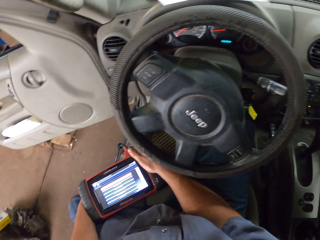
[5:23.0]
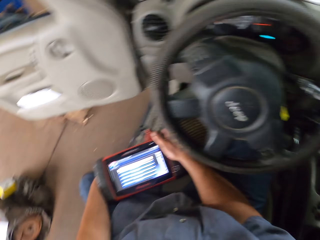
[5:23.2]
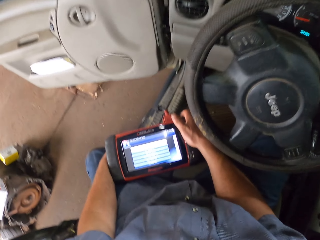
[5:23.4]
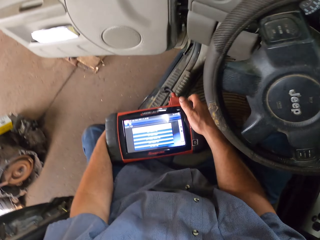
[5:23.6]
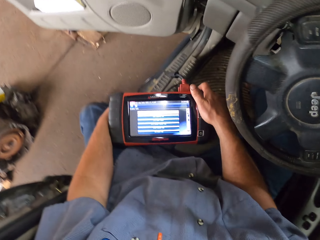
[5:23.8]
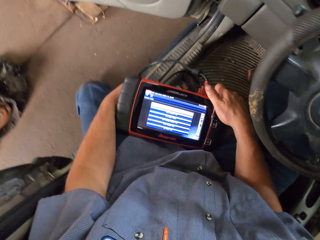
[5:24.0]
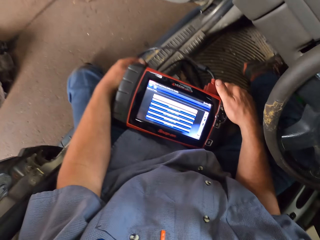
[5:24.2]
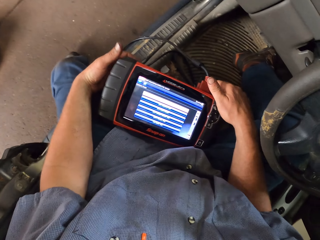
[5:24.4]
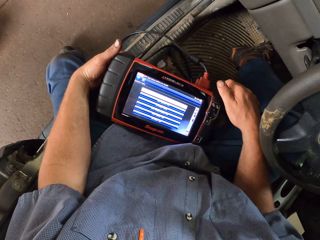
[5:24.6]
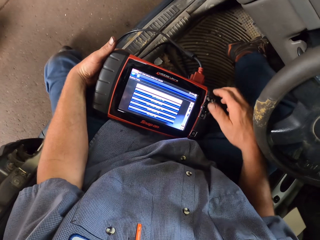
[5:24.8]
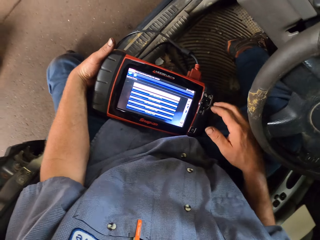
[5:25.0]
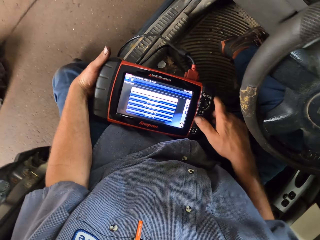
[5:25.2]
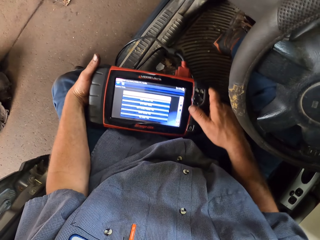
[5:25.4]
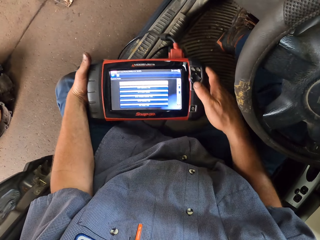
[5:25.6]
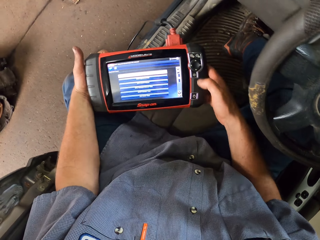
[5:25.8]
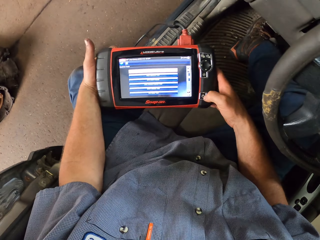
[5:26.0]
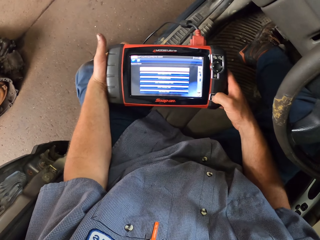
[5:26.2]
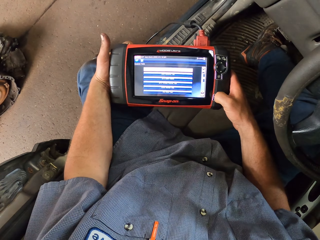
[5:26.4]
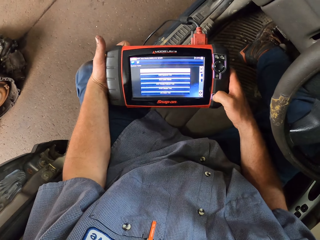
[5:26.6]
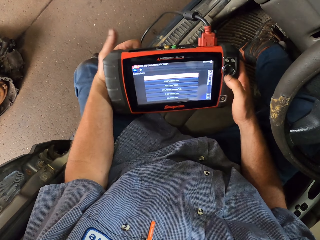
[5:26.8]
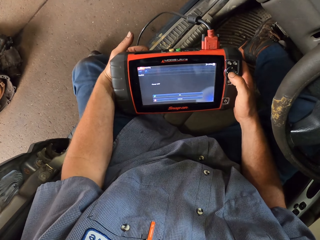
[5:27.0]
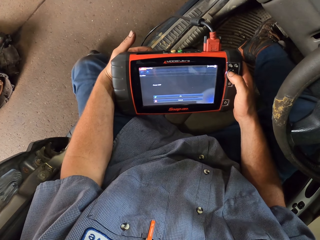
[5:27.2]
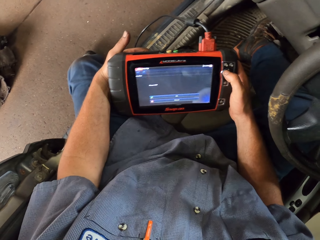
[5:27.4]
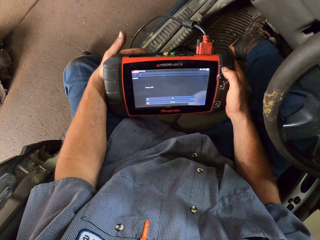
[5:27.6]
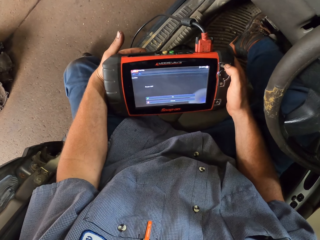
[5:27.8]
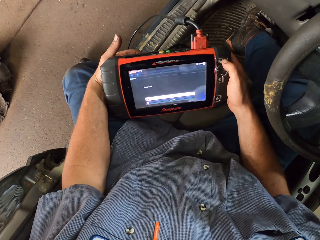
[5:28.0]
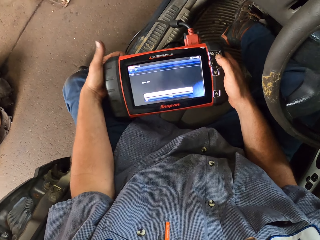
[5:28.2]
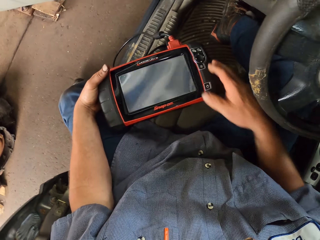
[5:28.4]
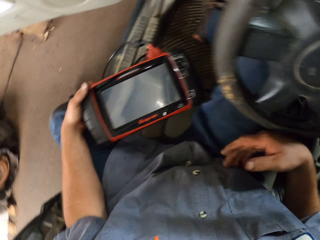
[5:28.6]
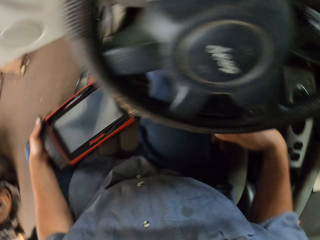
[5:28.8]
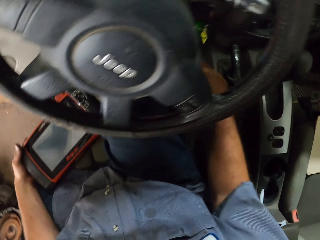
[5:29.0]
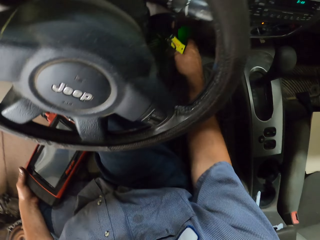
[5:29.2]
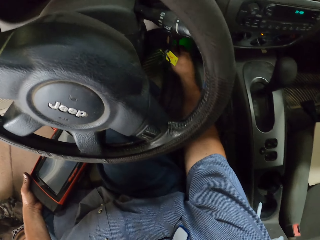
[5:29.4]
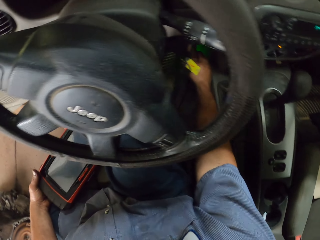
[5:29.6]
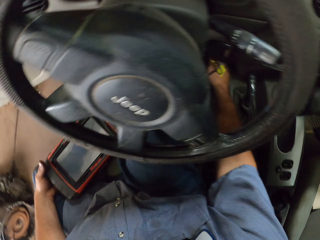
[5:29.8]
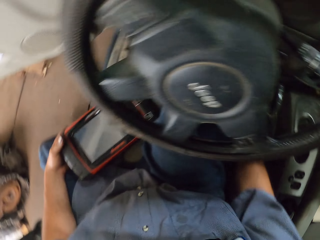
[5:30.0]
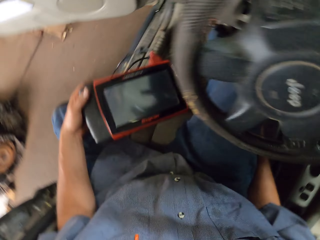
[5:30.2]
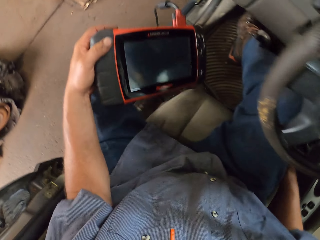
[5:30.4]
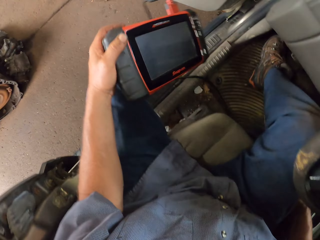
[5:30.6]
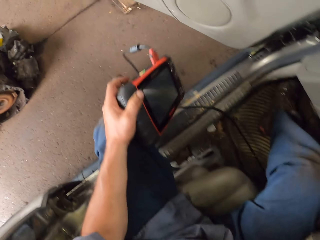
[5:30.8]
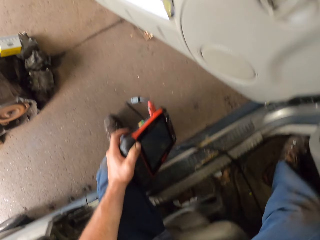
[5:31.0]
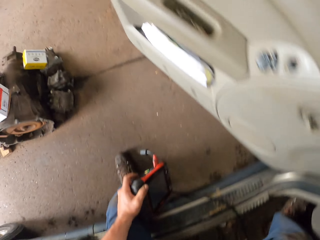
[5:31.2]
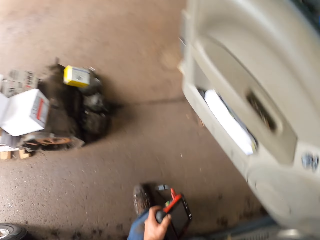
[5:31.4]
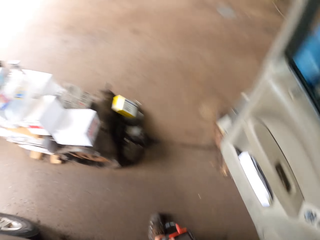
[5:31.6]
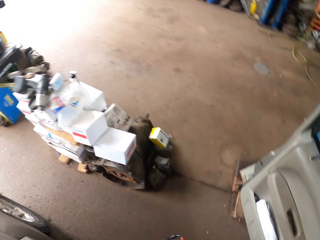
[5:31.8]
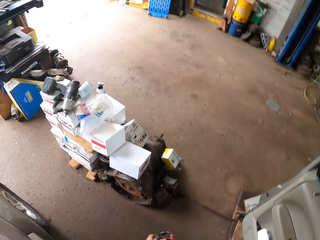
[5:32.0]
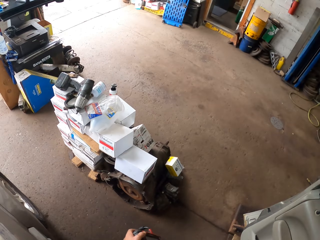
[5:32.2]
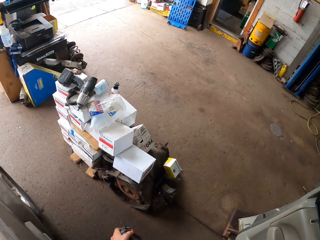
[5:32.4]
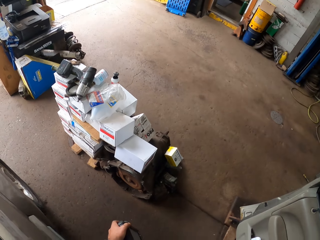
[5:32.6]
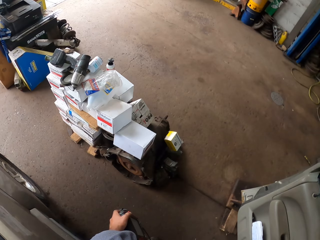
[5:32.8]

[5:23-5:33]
The camera wearer looks at the Modis Ultra or Modis scan tool. He places the Modis scan tool on the seat. He removes his hand from the Modis Ultra. He picks up the Modis scan tool. He presses a button on the Modis Ultra. He operates the Modis scan tool. He holds the Modis scan tool with one hand. He touches something. He unplugs the Modis scan tool cable. He steps out of the car.

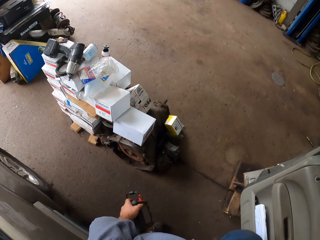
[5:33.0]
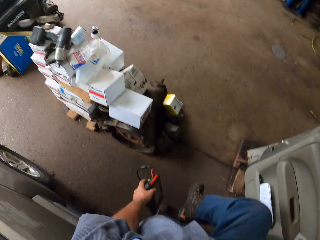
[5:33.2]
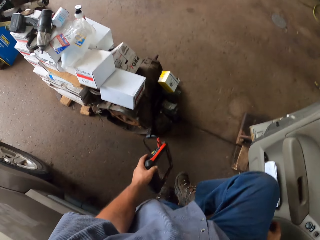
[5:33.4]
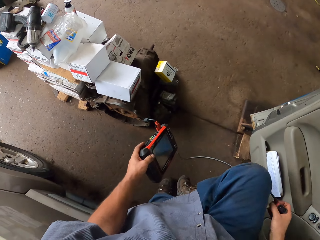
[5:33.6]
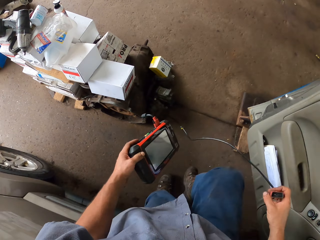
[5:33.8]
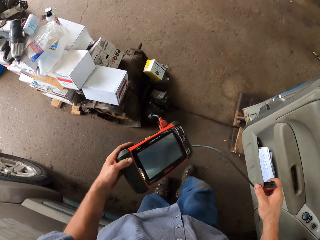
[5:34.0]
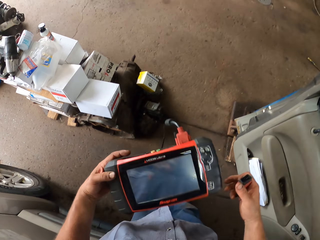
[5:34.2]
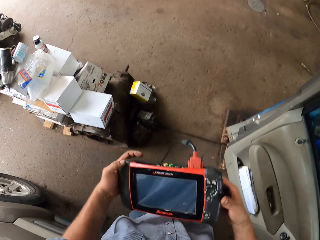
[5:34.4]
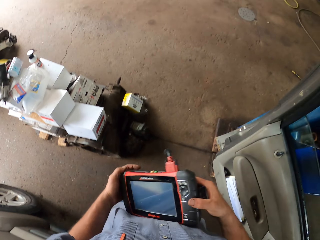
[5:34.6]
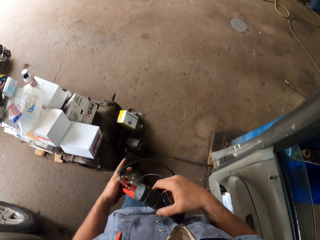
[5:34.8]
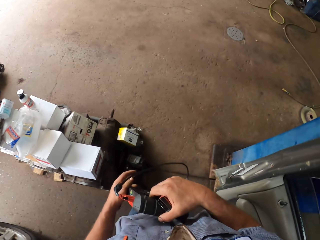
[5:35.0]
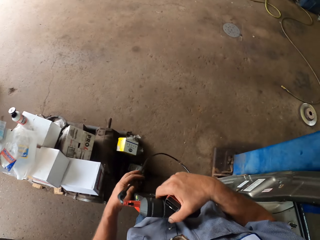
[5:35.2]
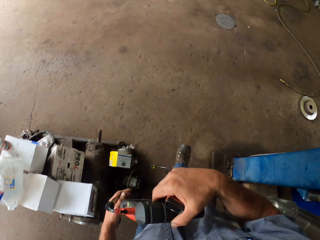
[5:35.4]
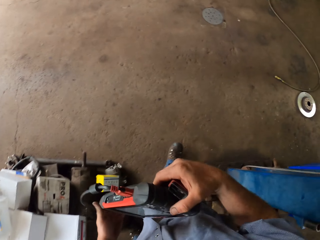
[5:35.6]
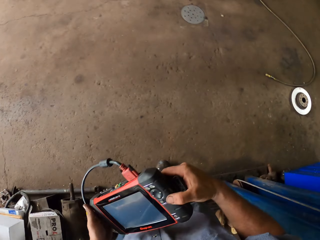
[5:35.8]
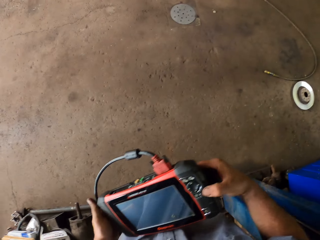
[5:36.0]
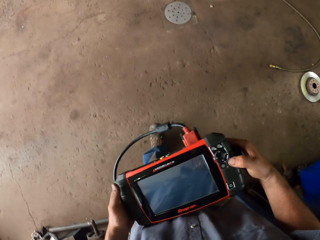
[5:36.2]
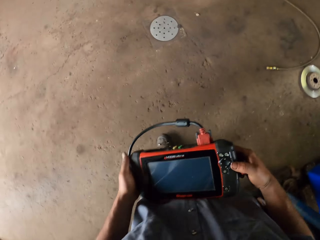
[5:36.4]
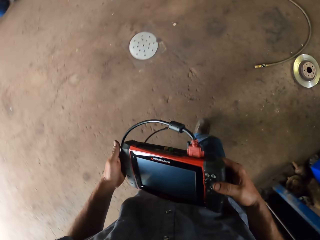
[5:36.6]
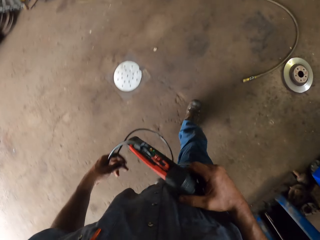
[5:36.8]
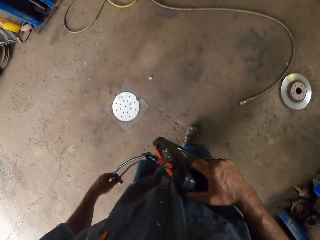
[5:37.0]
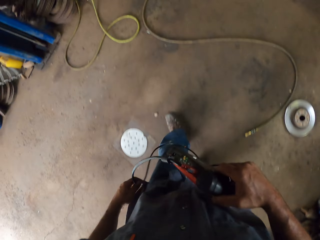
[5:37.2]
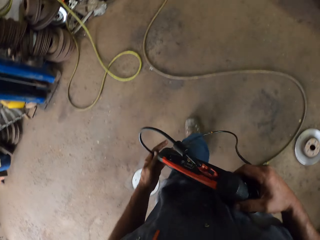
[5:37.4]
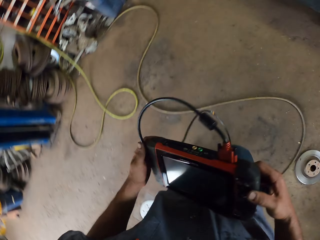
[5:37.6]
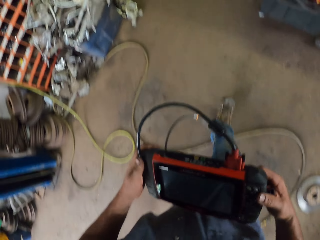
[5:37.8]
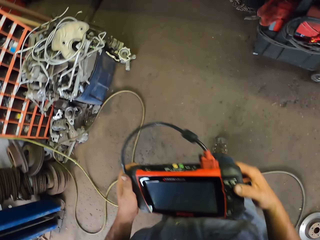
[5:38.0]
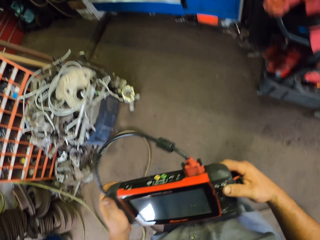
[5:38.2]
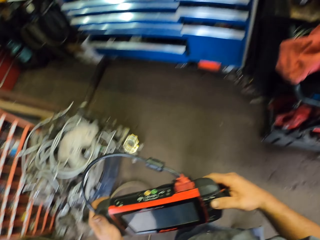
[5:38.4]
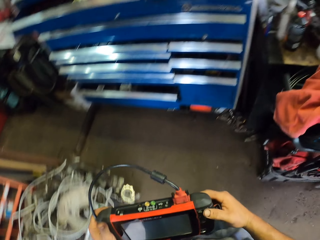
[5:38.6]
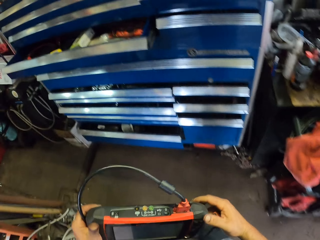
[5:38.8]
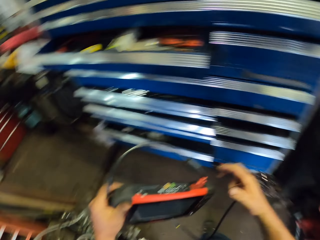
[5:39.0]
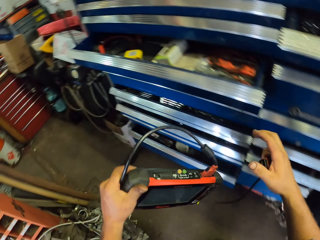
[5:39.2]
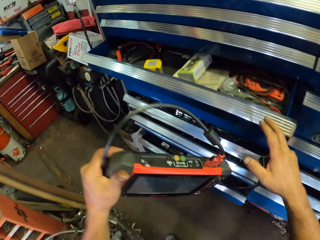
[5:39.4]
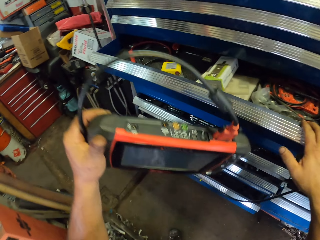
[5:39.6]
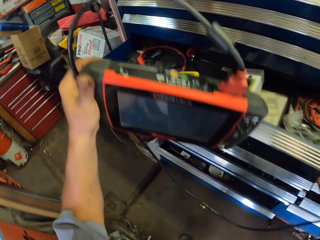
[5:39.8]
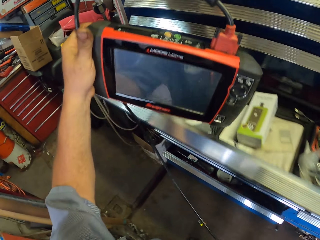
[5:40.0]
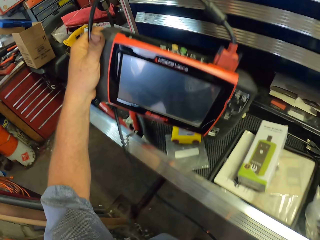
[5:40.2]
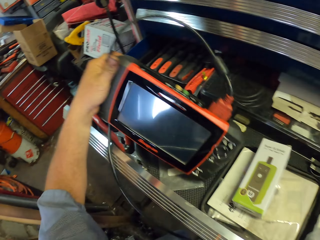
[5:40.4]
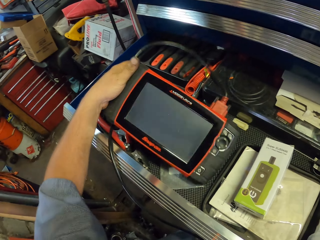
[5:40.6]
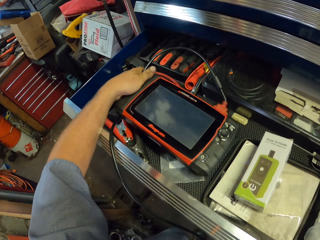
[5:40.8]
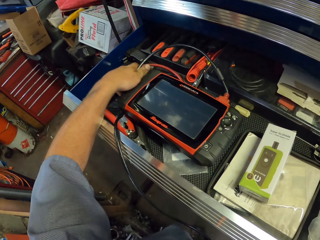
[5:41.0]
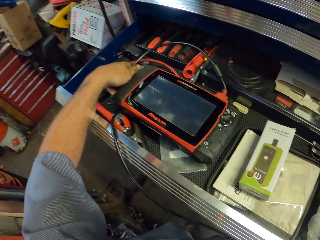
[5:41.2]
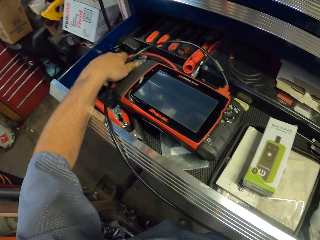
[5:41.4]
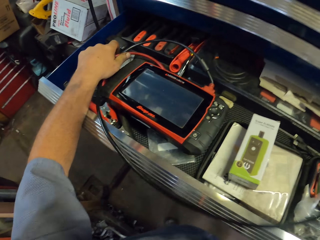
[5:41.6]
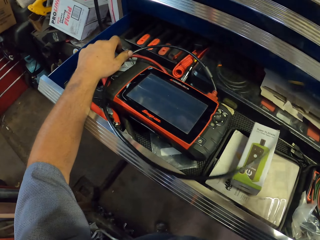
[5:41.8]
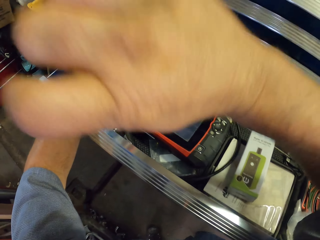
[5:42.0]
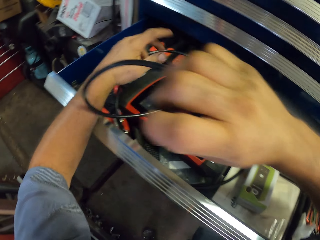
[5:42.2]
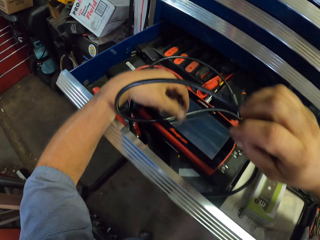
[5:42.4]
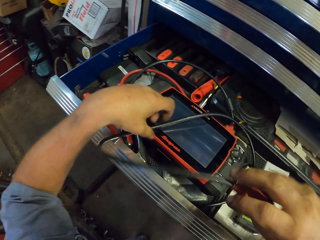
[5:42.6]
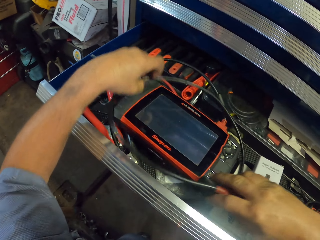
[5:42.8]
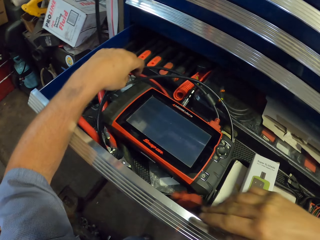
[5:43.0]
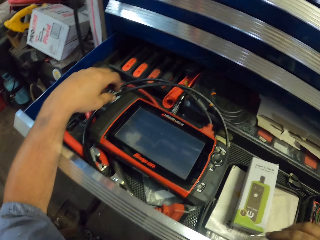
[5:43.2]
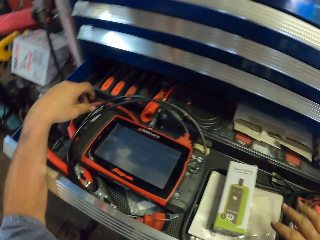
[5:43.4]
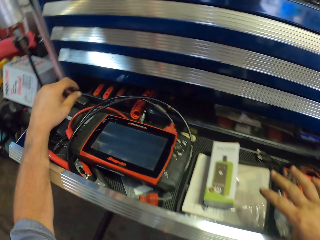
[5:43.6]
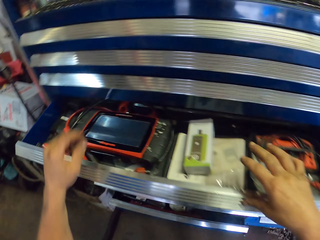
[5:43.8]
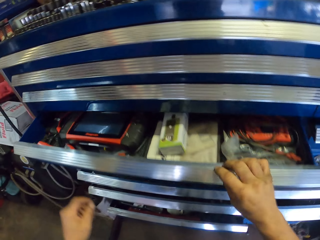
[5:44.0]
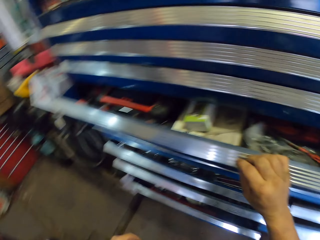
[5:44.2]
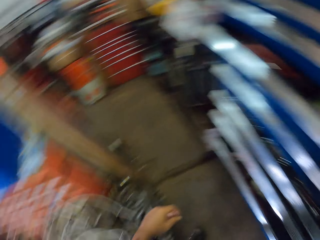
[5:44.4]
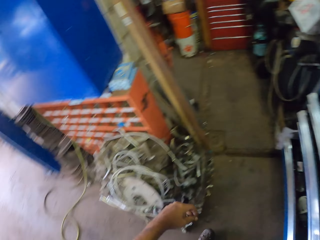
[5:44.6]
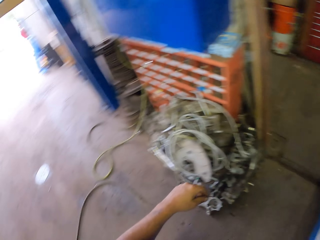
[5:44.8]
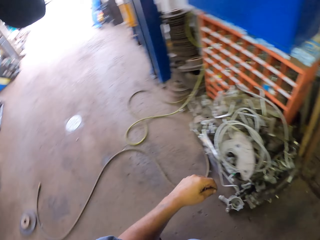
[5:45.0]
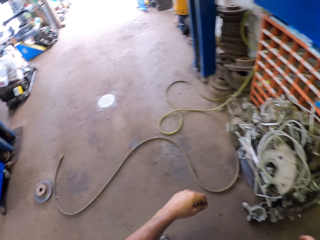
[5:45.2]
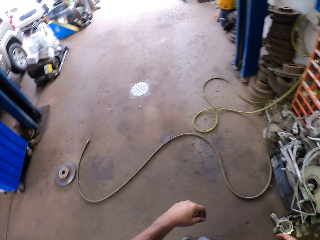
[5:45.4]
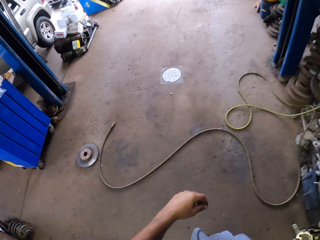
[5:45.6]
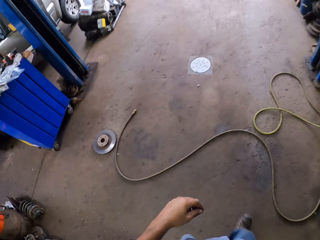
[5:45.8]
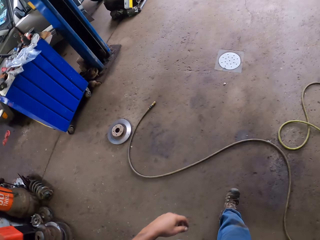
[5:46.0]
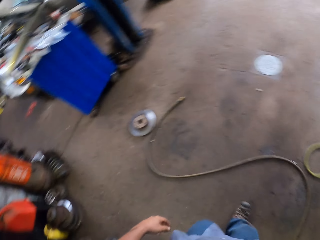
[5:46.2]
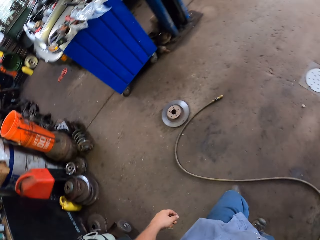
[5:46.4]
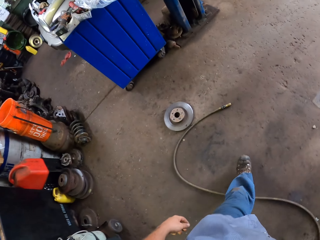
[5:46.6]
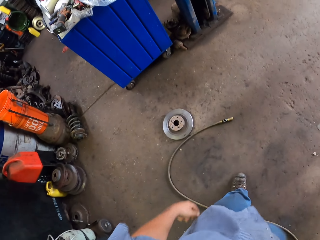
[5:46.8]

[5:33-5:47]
The camera wearer drops the leg. They hold the Modis scan tool with both hands. They walk in the workshop away from the car. They hold the Modis scan tool with one hand. They open a drawer and put the Modis scan tool in the drawer. They push the drawer back in. They walk in the workshop away from the drawer.
